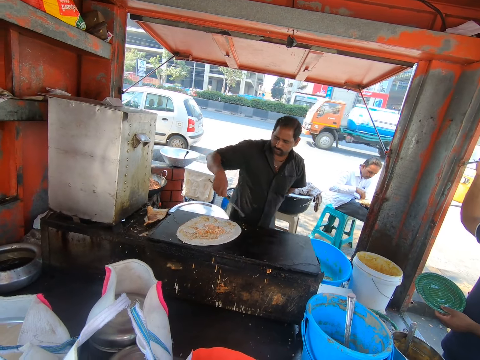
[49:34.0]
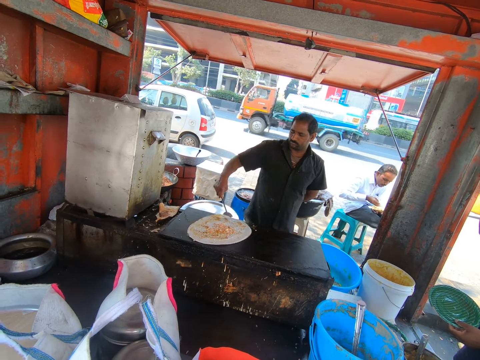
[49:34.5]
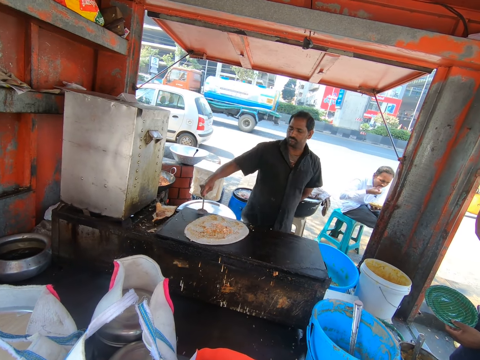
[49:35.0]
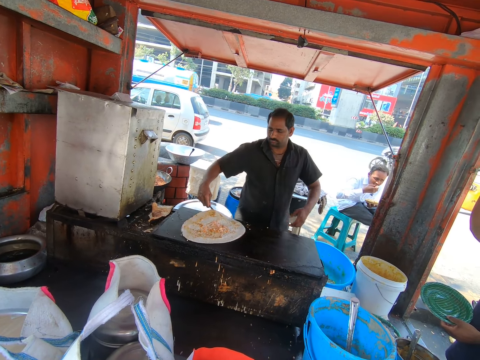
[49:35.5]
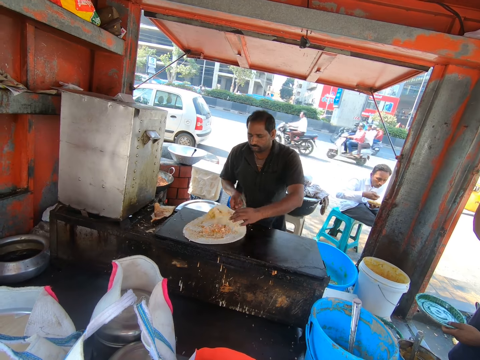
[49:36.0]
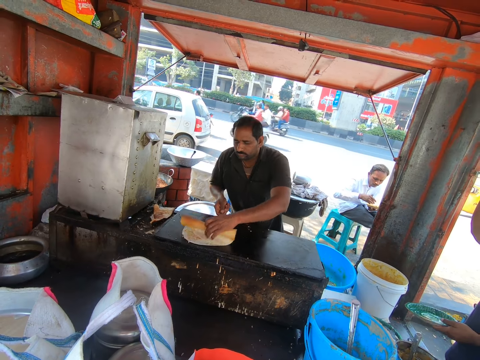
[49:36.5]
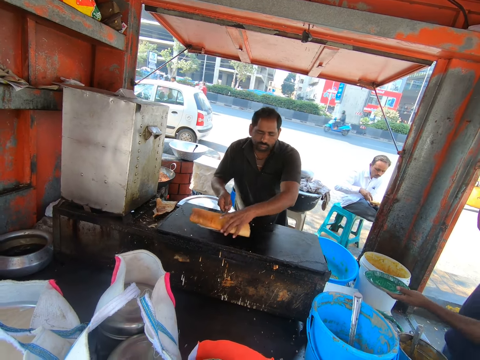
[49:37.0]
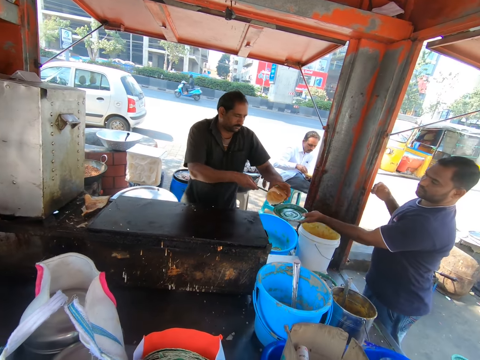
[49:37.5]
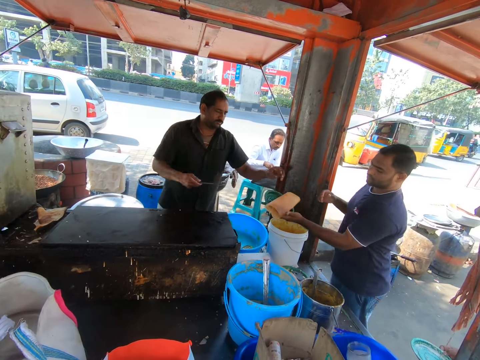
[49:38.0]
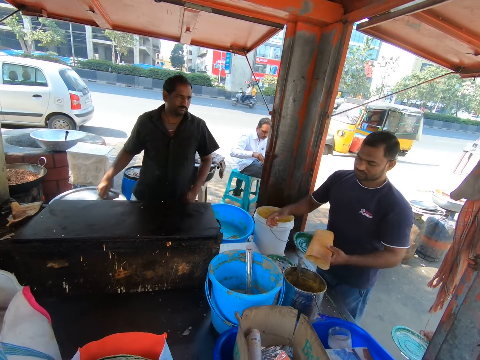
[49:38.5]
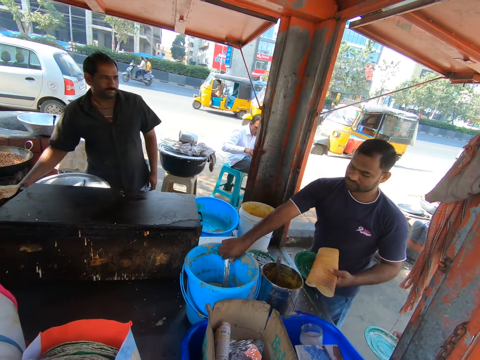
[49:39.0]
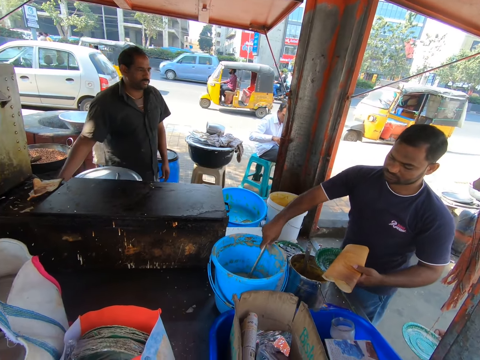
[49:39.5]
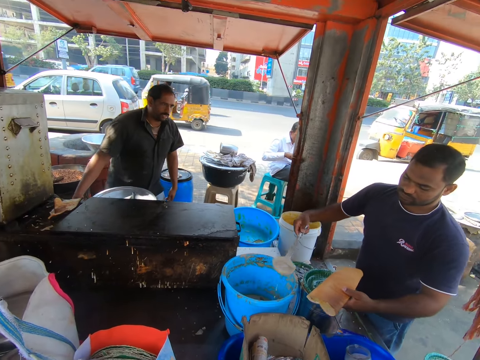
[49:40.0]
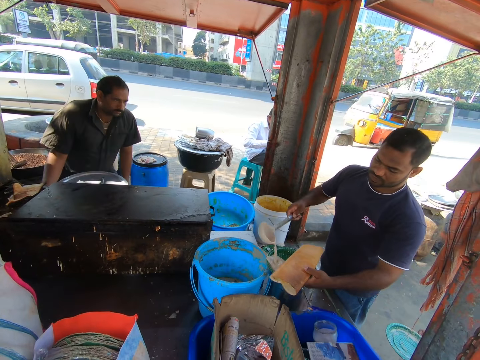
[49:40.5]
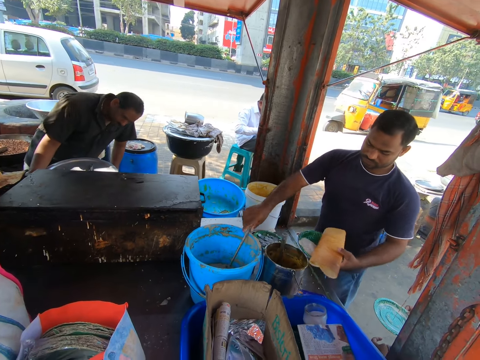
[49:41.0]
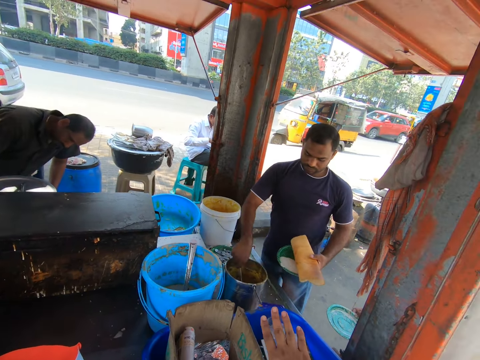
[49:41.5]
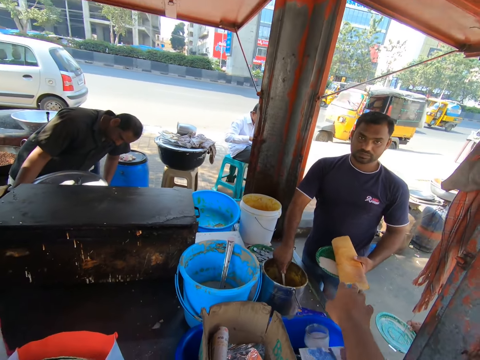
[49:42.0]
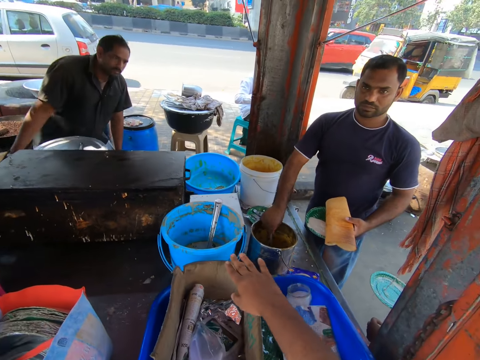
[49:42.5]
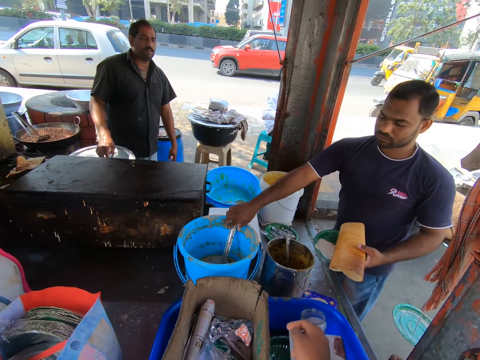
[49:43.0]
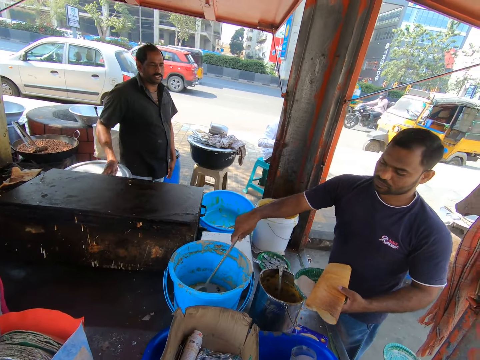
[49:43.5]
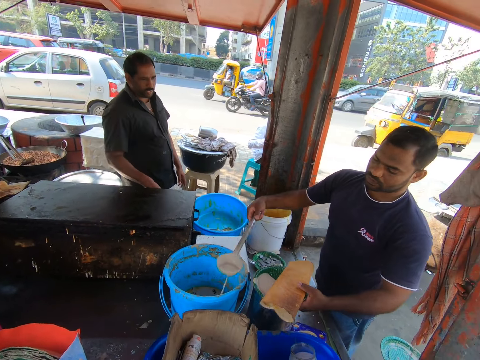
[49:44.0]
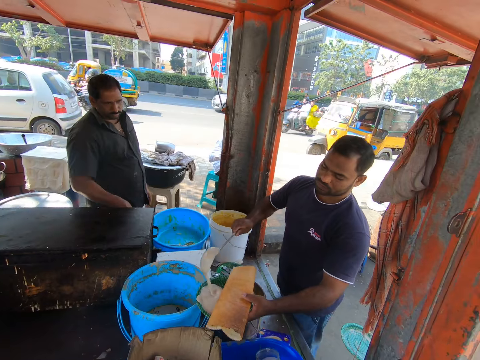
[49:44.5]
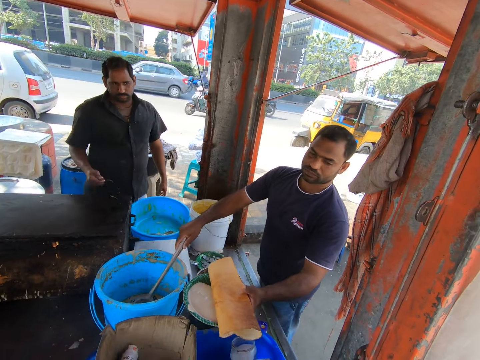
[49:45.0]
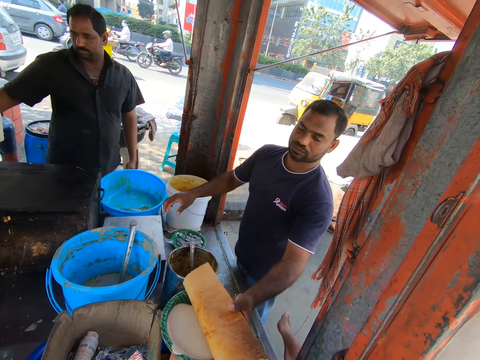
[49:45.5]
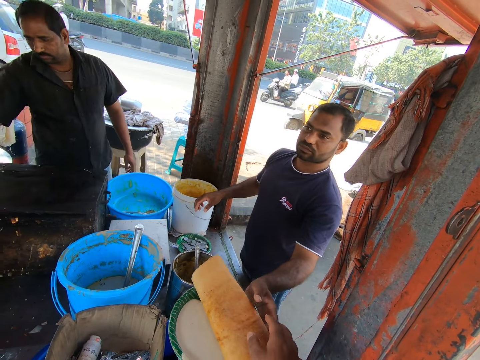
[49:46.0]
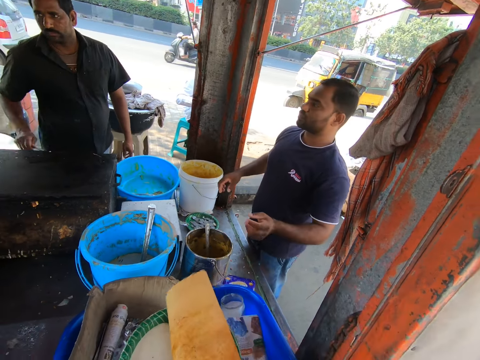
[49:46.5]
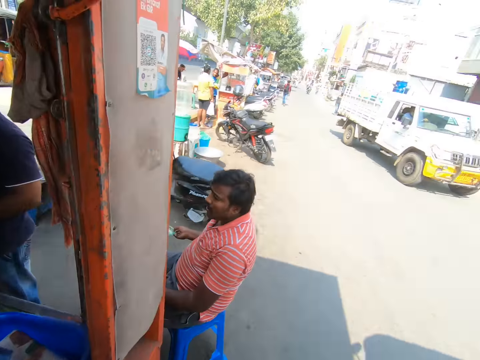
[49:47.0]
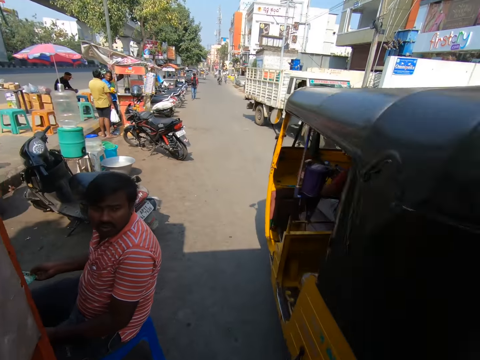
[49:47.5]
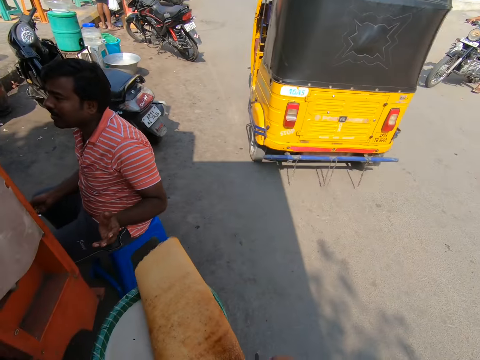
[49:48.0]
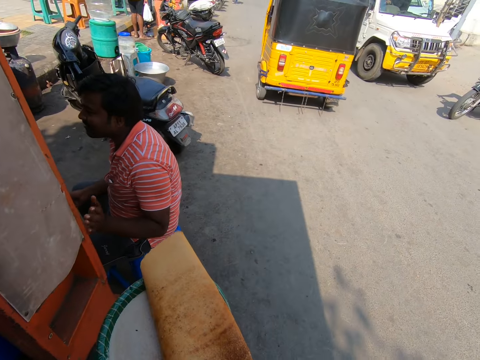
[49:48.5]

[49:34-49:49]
The camera wearer looks around the open kitchen. The man turns the flour with his left hand. He picks the burrito on the gas griddle with his left hand and the spoon in his right hand. Another man stretches a plate towards the first man. The second man picks food. The first man puts the burrito on the plate in the second man's left hand. The second man holds a spoon in a bucket in the trailer with his right hand, scoops soup from the bucket with the spoon in his right hand, and pours soup in the plate of burrito in his left hand with the spoon in his right hand. He holds the spoon in a pot in the trailer with his right hand. The camera wearer converses with the second man. The second man holds the spoon in the bucket in the trailer with his right hand, pours soup in the plate of burrito in his left hand with the spoon in his right hand, and drops the spoon in his right hand into the bucket on the counter. A third man wipes the gas cooker with the spoon in his right hand. The camera wearer collects the plate from the second man's left hand with his right hand. He switches the plate in his right hand to his left hand. He talks to a person.

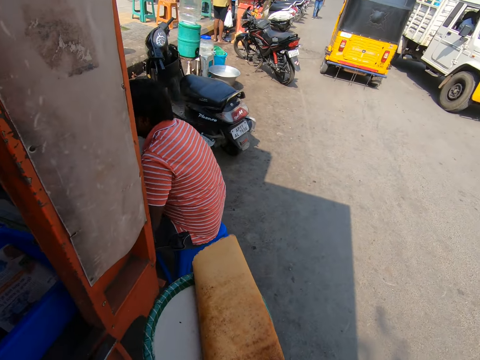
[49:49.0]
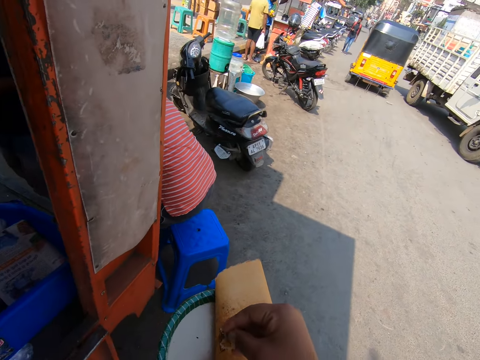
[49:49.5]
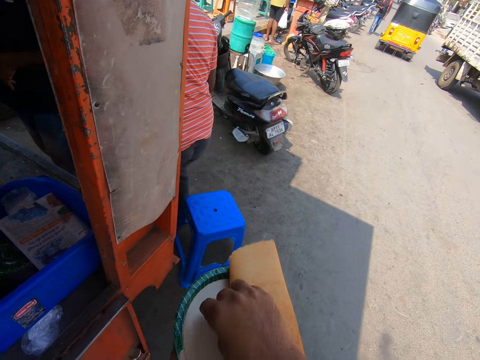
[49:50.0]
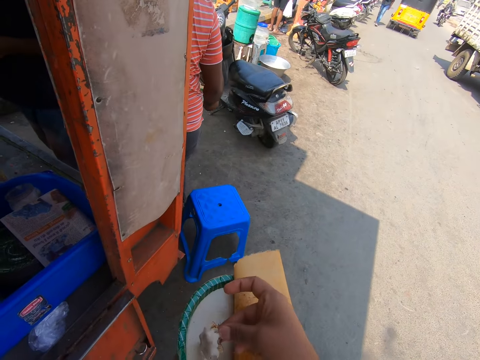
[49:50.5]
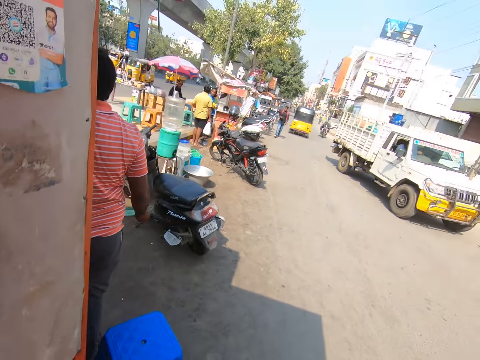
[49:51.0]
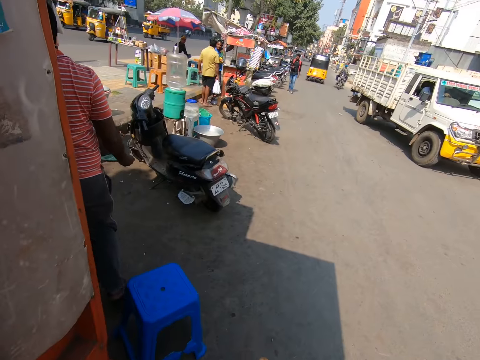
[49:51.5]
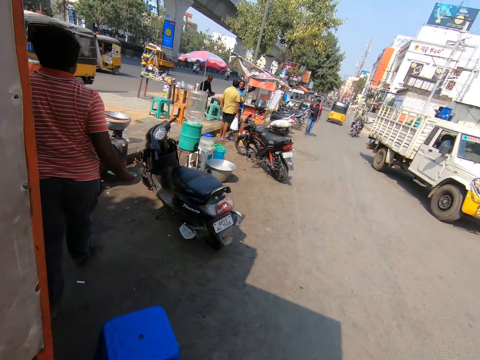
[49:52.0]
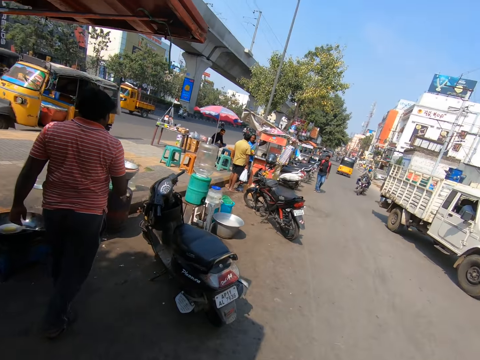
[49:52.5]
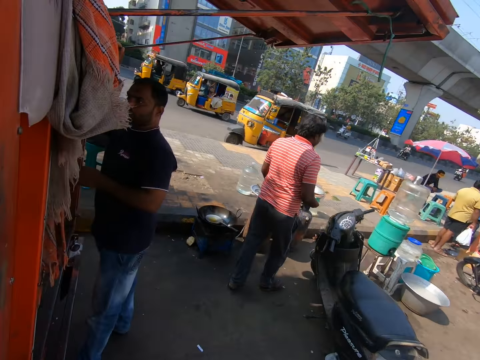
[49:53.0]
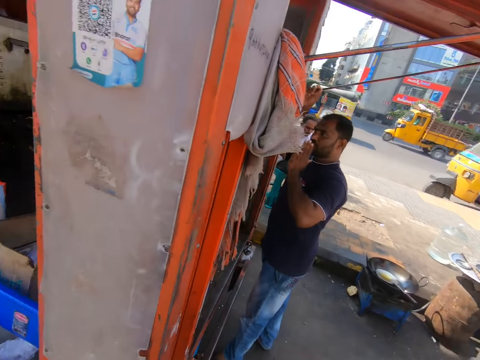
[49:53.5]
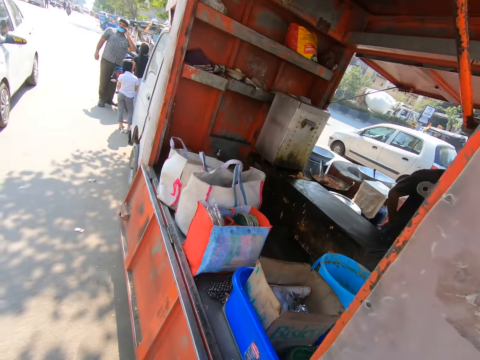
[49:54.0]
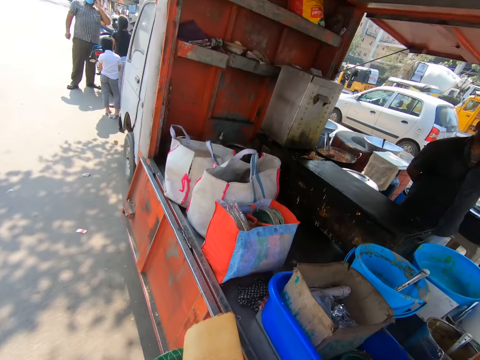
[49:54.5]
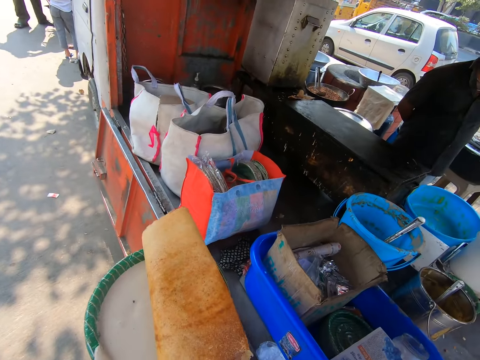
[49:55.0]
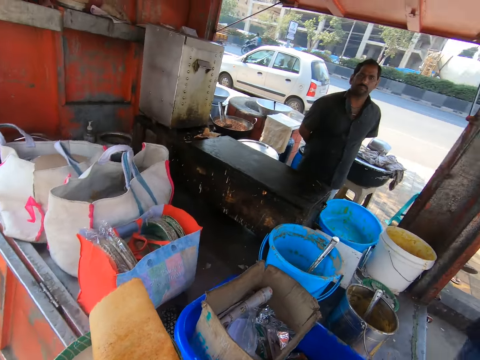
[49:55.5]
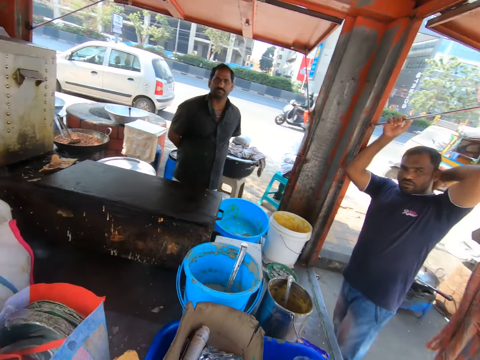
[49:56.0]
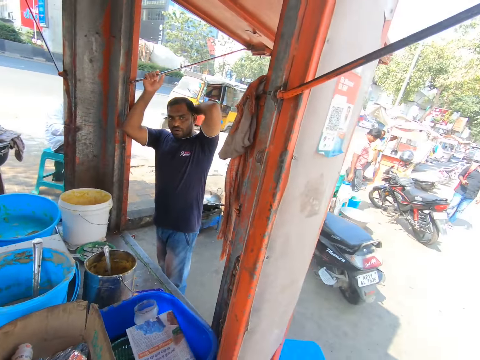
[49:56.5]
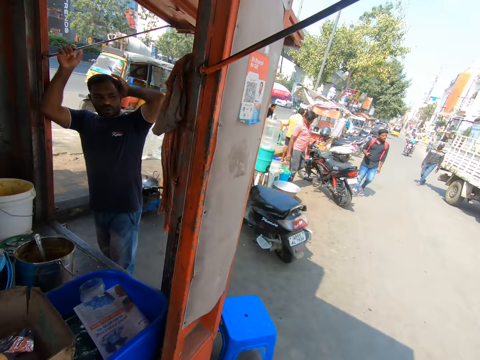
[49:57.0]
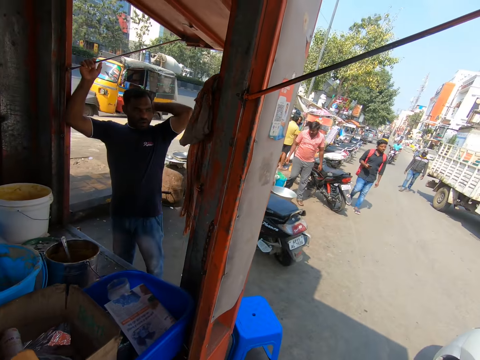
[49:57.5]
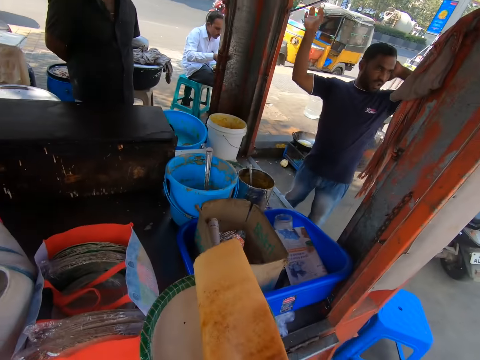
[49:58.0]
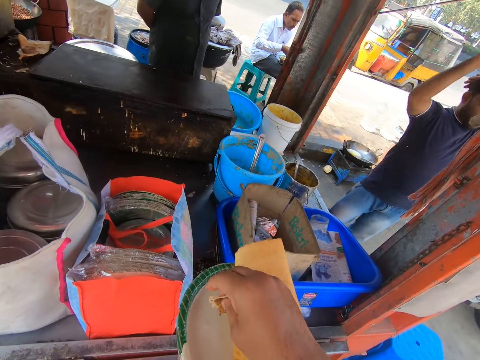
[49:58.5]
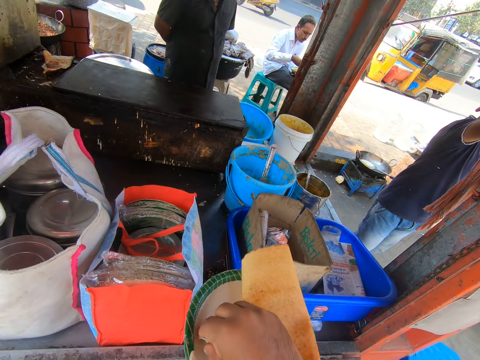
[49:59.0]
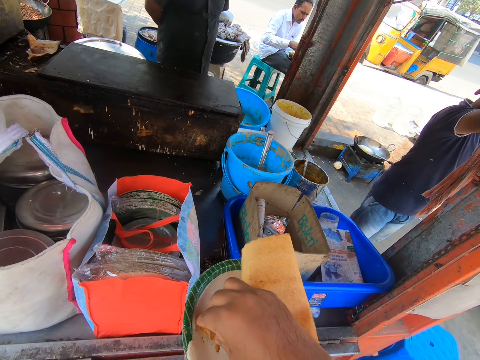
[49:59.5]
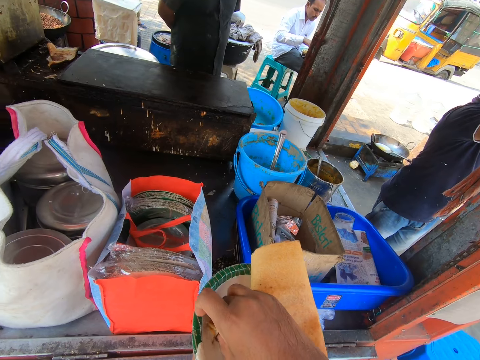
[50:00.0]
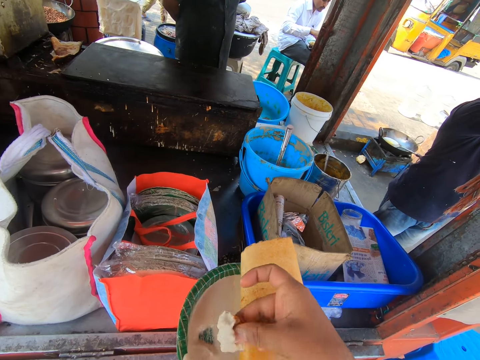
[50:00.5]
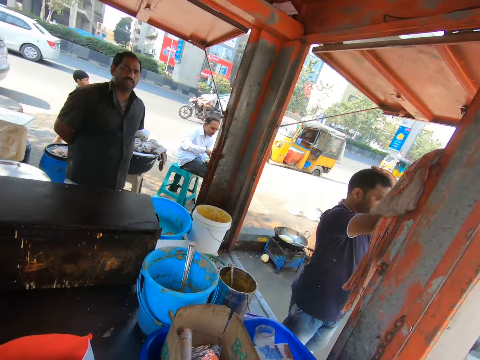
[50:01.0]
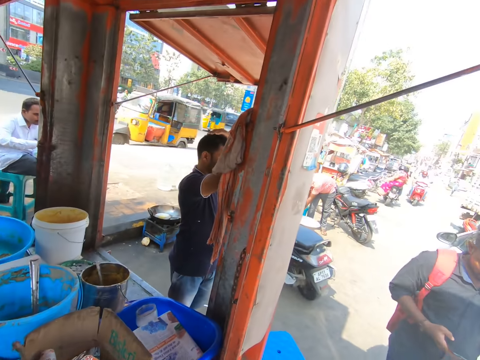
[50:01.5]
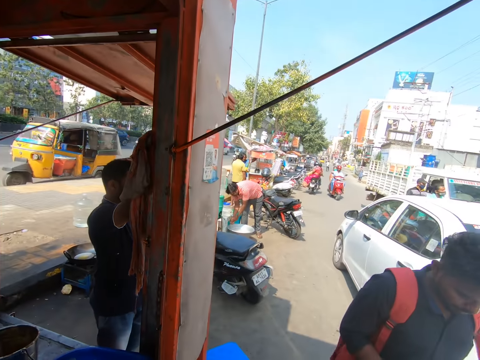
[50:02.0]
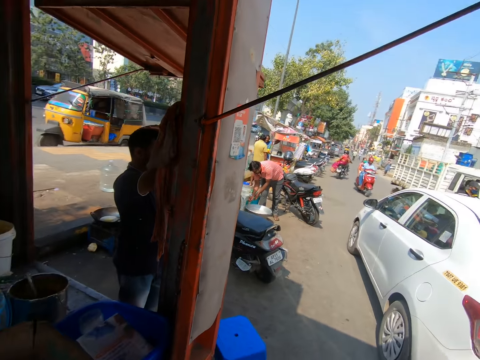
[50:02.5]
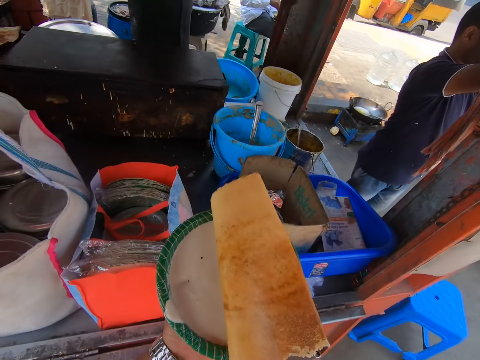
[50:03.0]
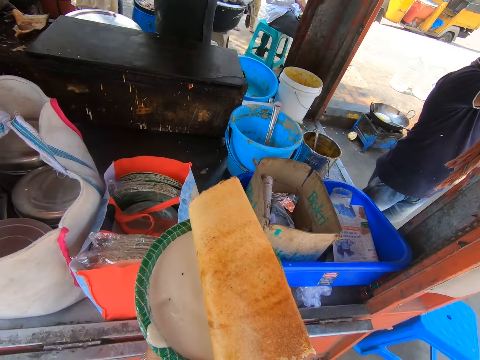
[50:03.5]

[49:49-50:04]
A man stands up from a stool. The camera wearer eats the karam dosa with the soup in the plate in his left hand with his right hand. A person walks around. The camera wearer looks around. He eats. He communicates to a person and another person.
